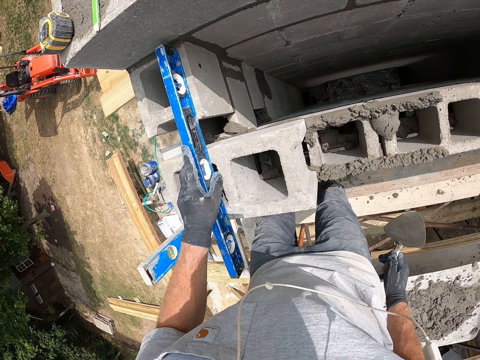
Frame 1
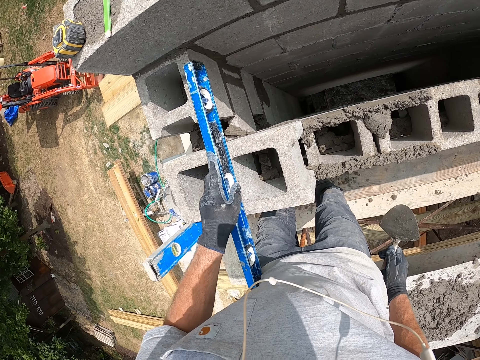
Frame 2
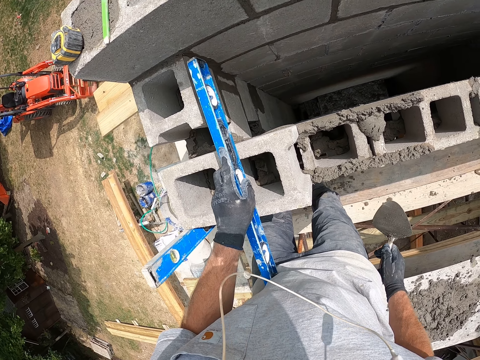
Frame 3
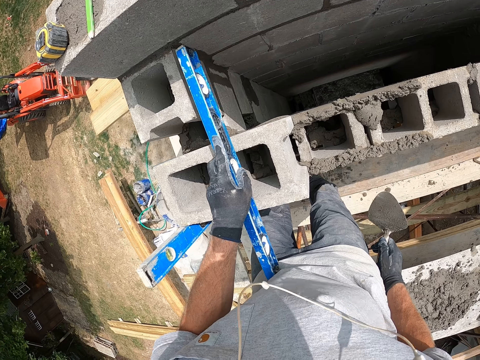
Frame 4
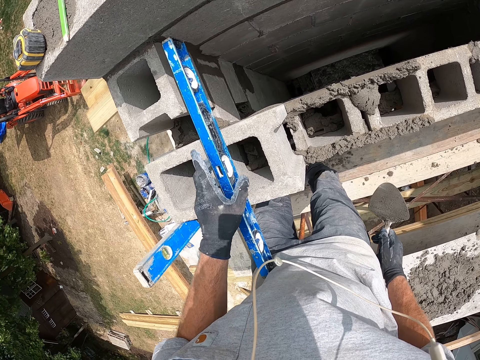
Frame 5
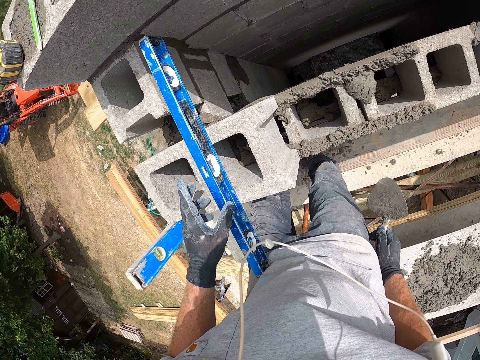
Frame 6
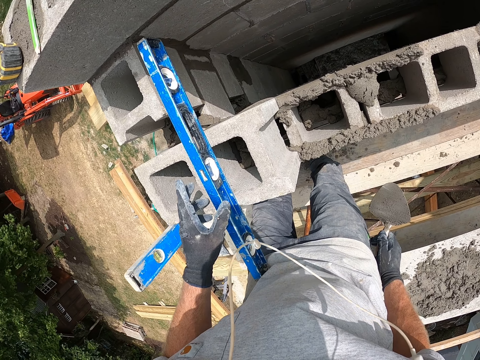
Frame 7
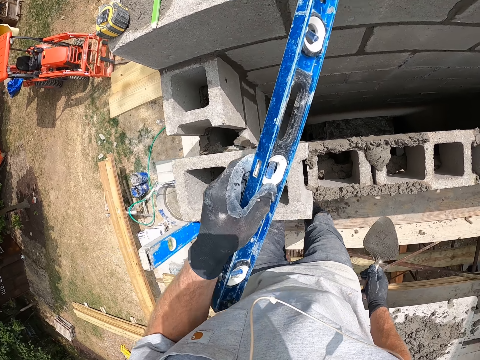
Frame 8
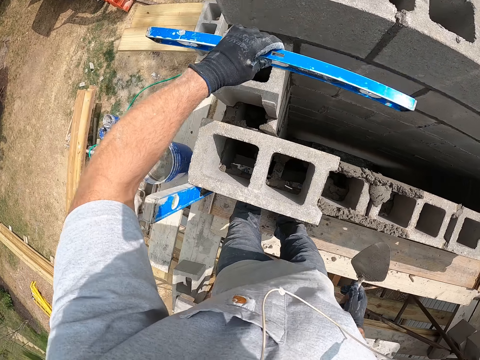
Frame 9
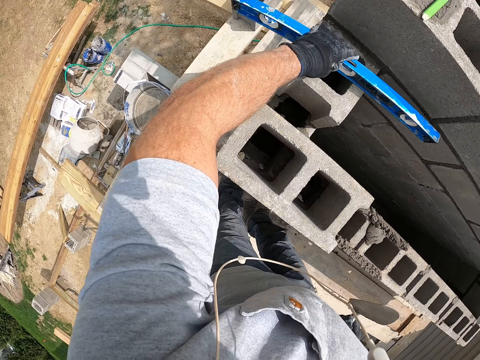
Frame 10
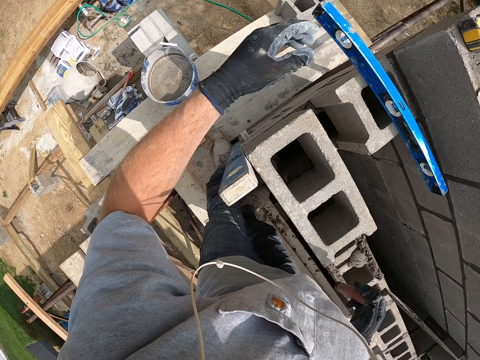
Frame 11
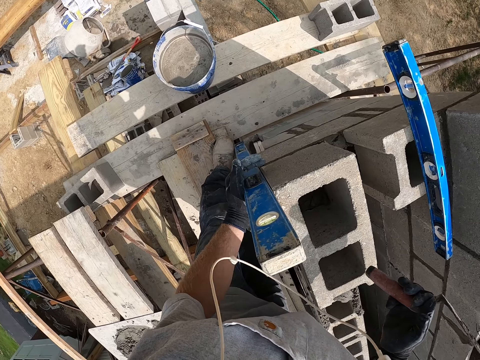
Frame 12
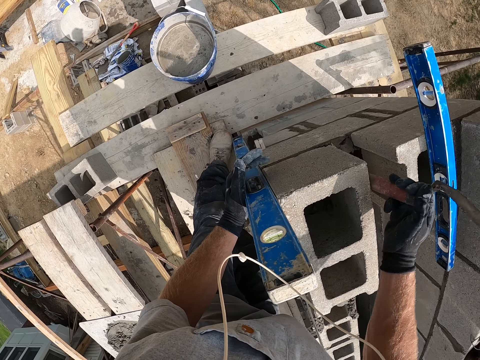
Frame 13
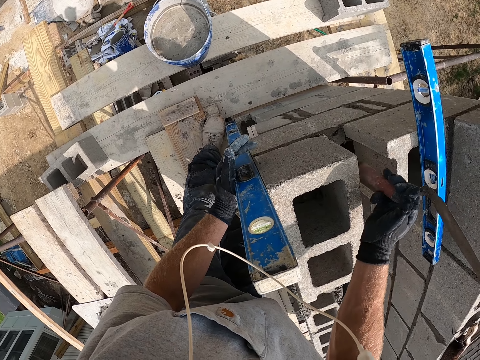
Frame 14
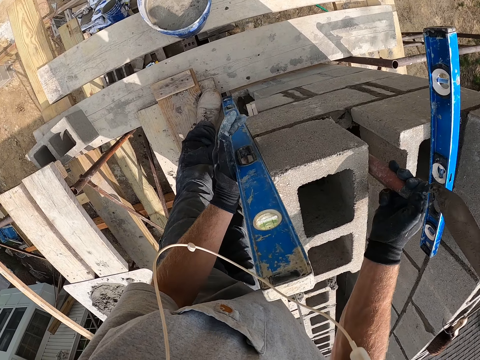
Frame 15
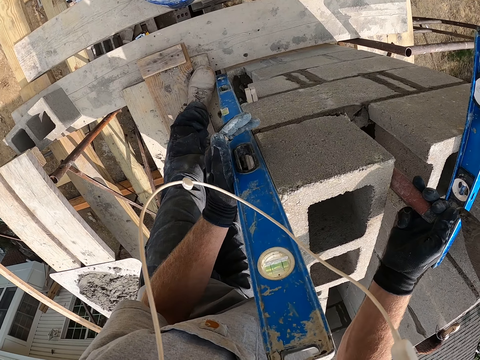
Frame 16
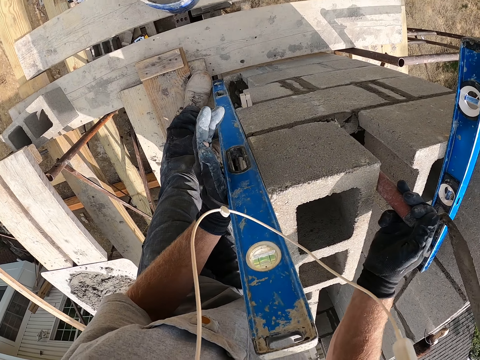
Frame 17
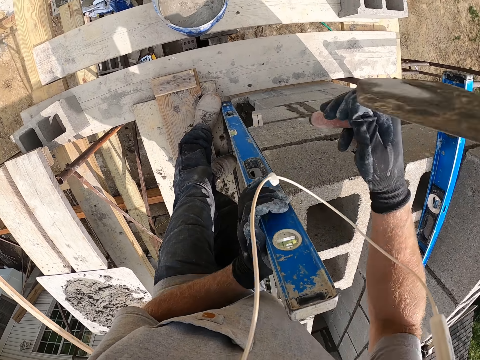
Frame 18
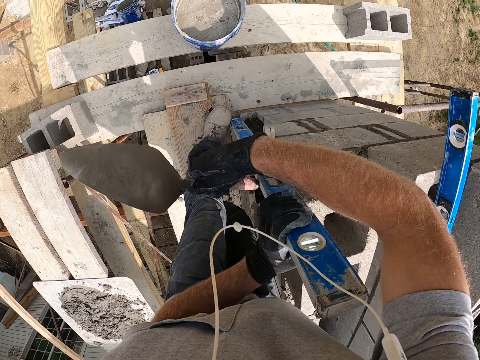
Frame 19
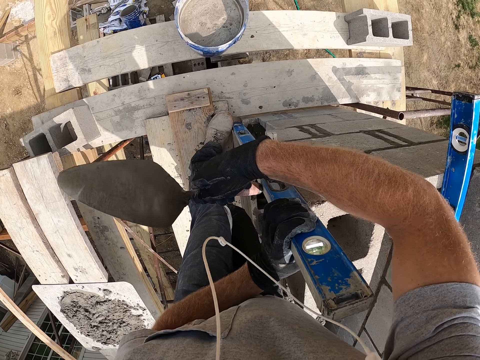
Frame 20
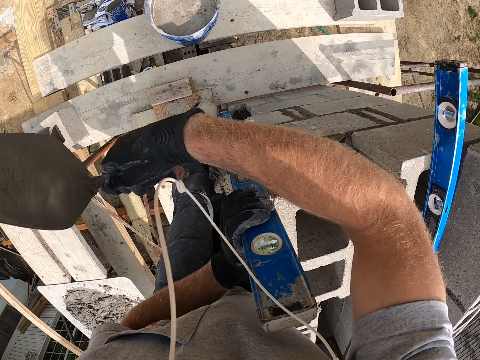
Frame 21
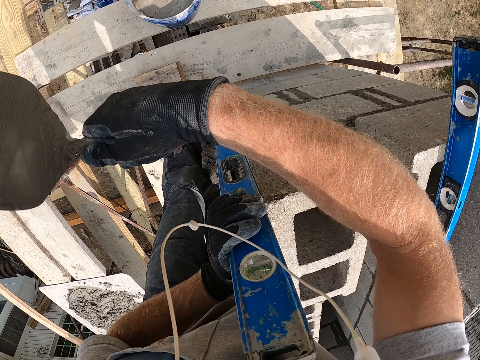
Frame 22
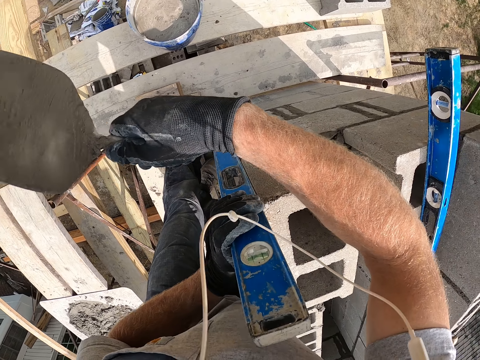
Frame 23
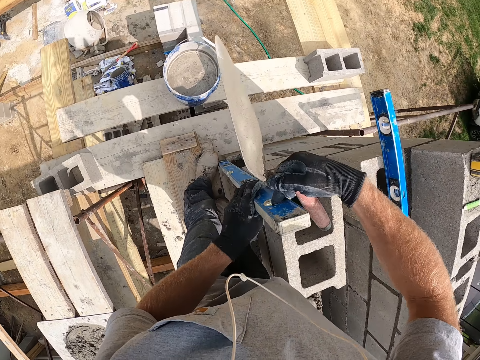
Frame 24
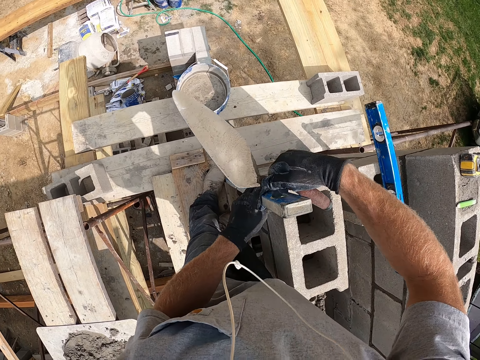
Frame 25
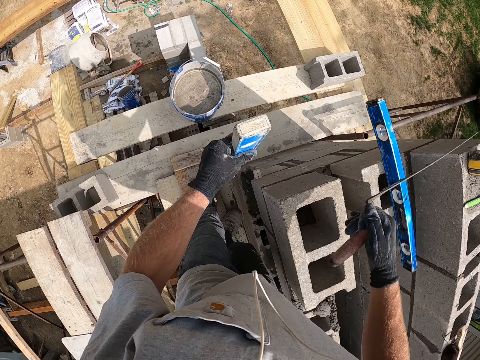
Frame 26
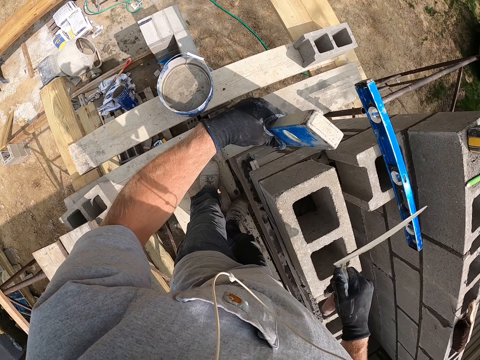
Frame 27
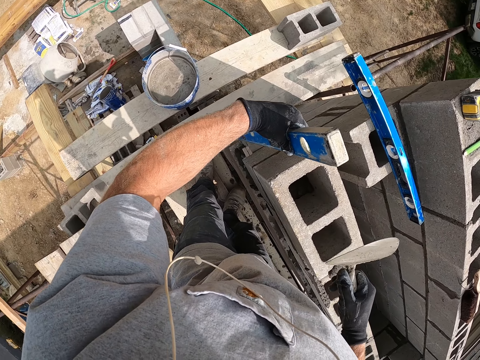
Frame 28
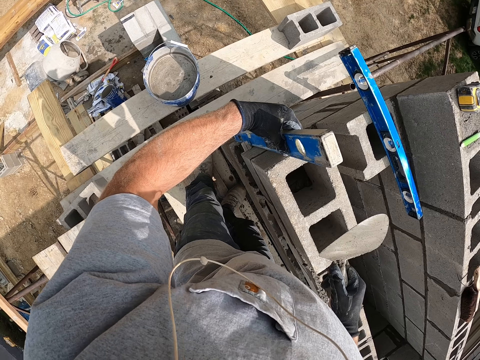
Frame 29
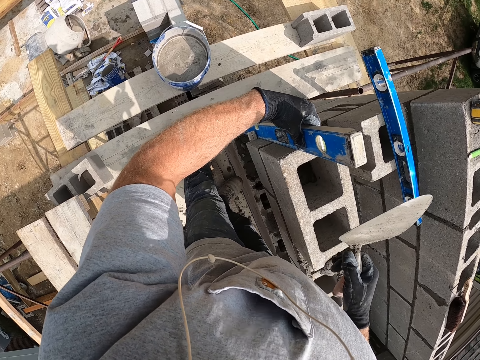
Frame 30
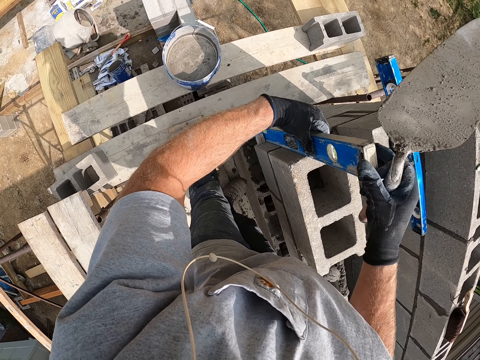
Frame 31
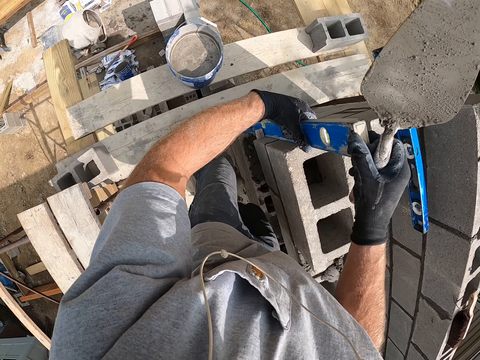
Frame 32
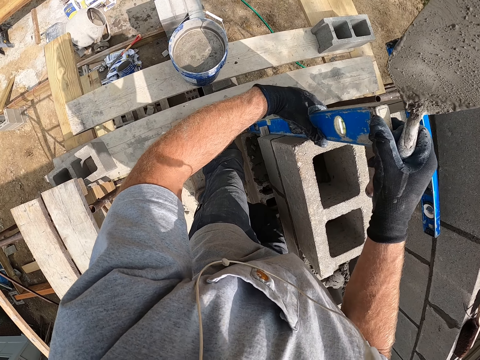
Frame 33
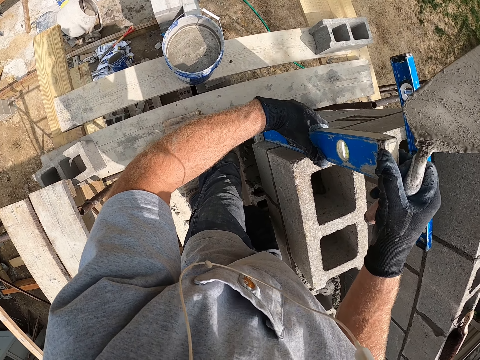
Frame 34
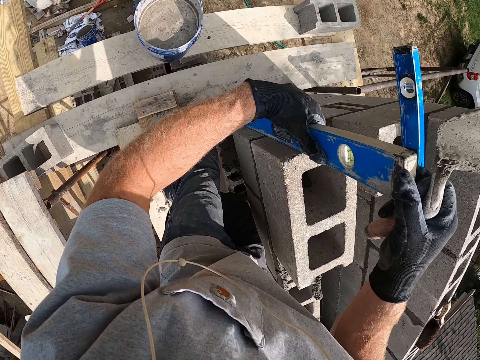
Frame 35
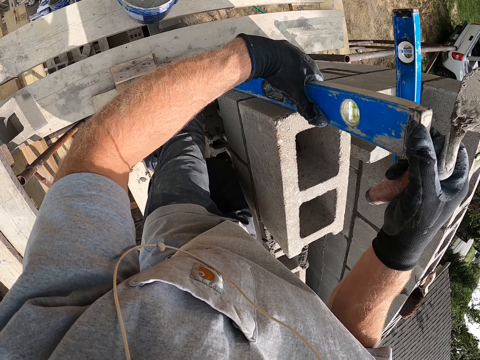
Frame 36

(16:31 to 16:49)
The camera wearer checks the alignment. They move a spirit level with a hand. They check the alignment. They pick up the spirit level. They put the spirit level aside. They lay the spirit level on the concrete blocks. They adjust the brick with the trowel. They put a hand on the spirit level. They hit the concrete blocks with the trowel. They move a hand on the spirit level. They hit the spirit level with the trowel. They measure the brick with the longer spirit level. They wipe the spirit level with a finger. They move the spirit level. They place the spirit level in a horizontal position. They hold the spirit level with hands.

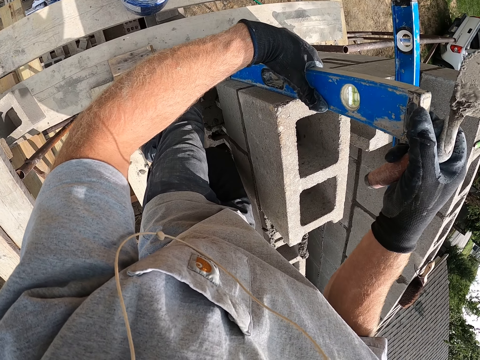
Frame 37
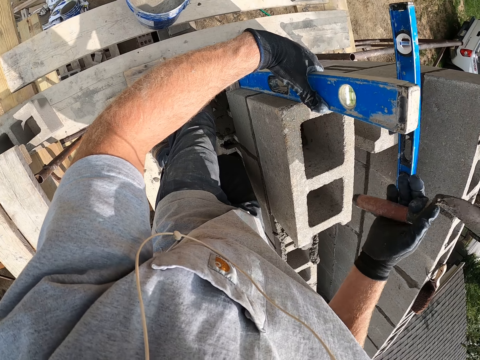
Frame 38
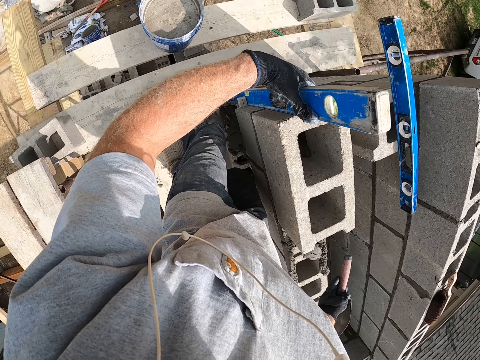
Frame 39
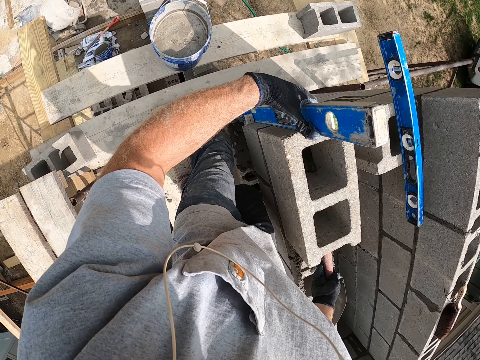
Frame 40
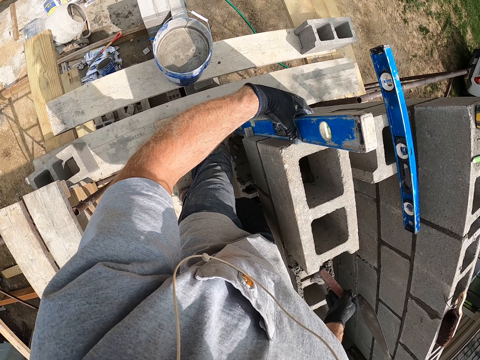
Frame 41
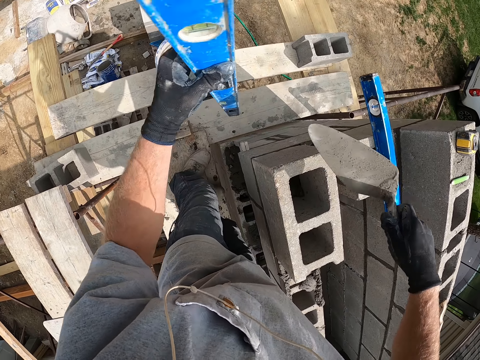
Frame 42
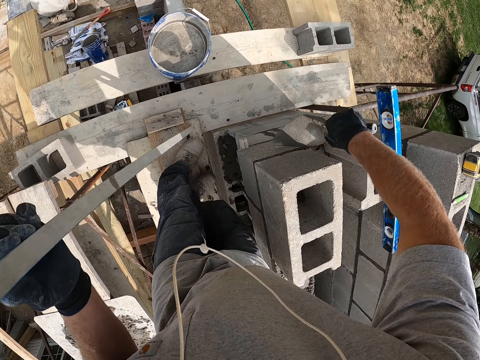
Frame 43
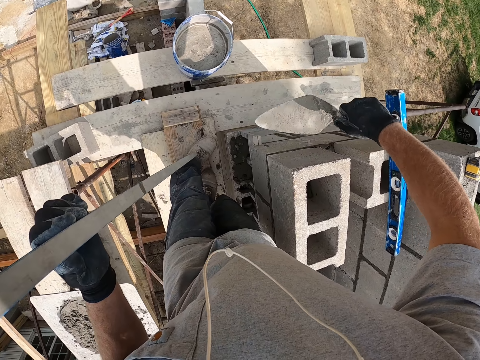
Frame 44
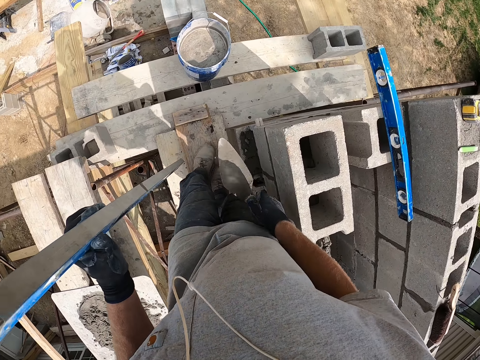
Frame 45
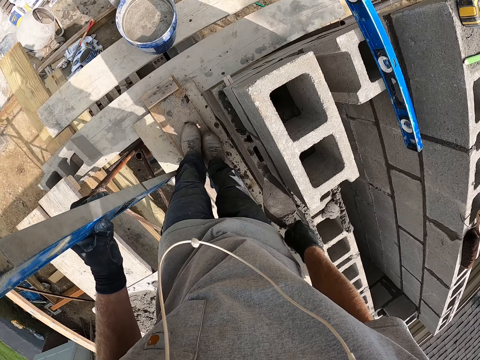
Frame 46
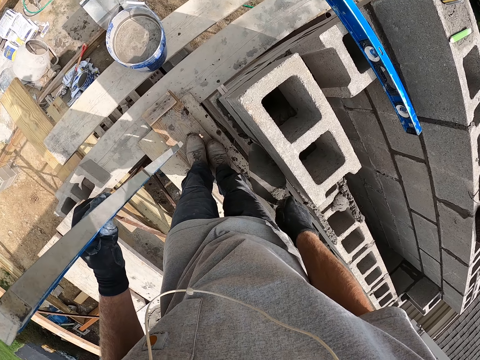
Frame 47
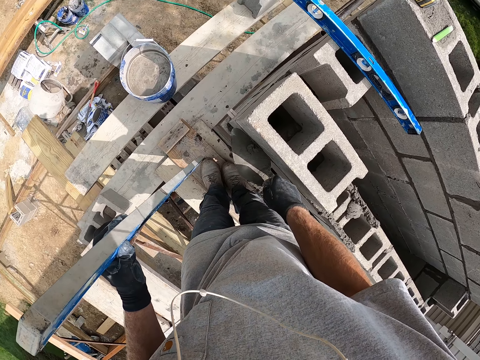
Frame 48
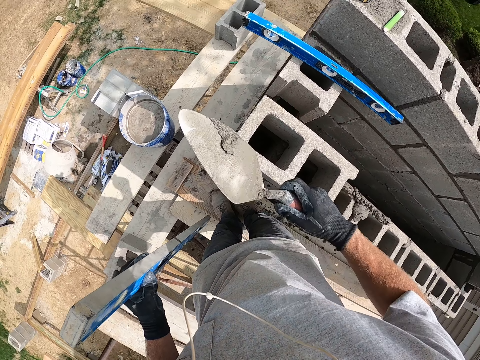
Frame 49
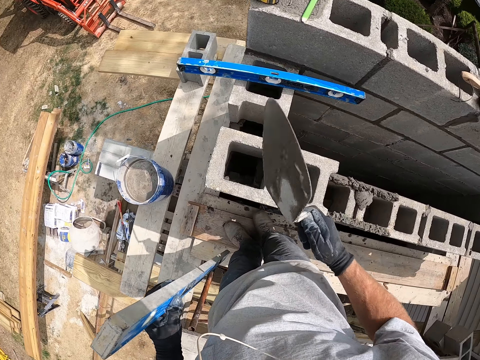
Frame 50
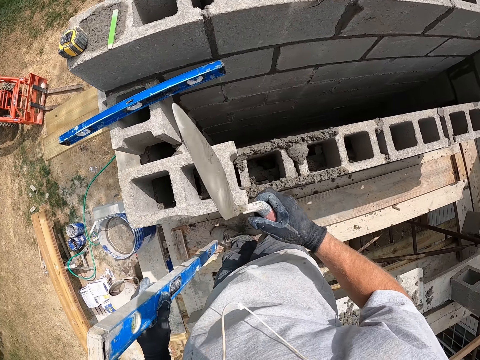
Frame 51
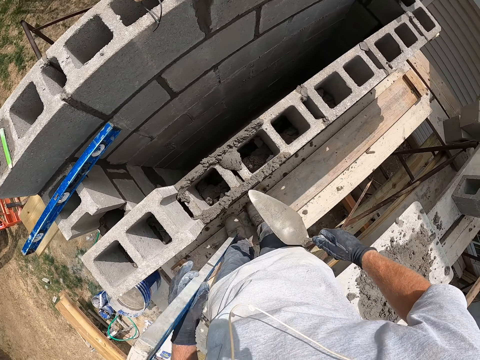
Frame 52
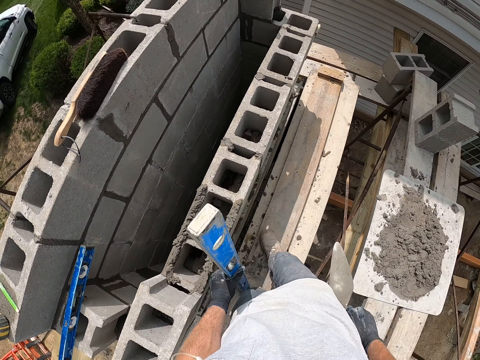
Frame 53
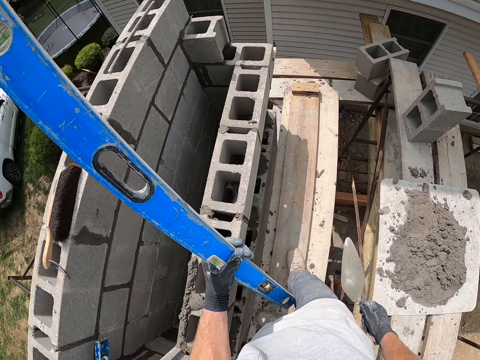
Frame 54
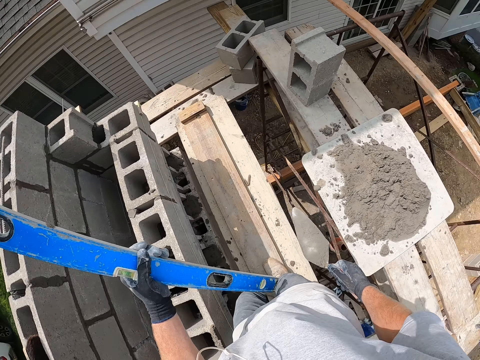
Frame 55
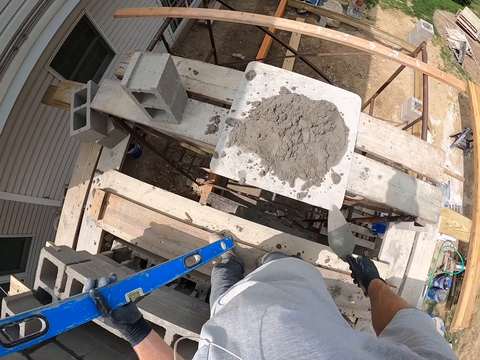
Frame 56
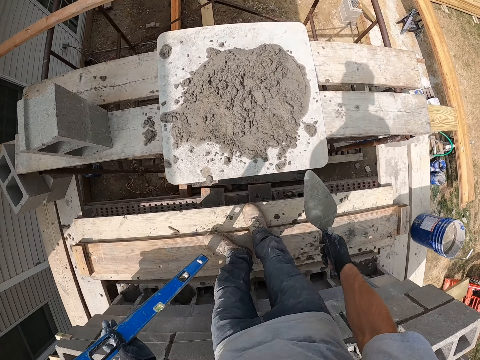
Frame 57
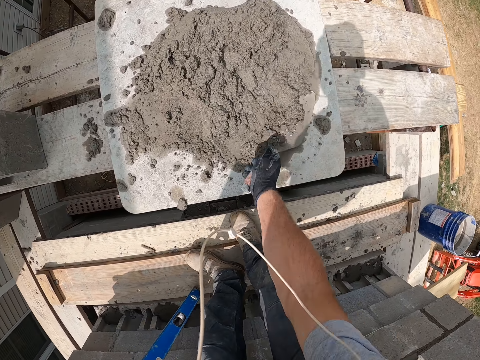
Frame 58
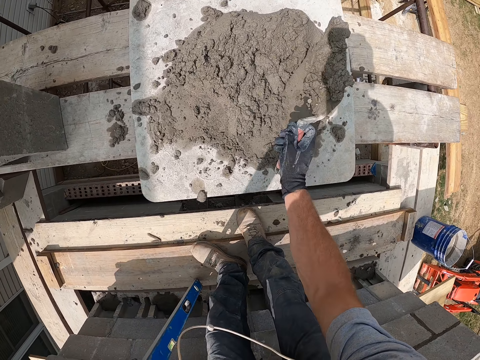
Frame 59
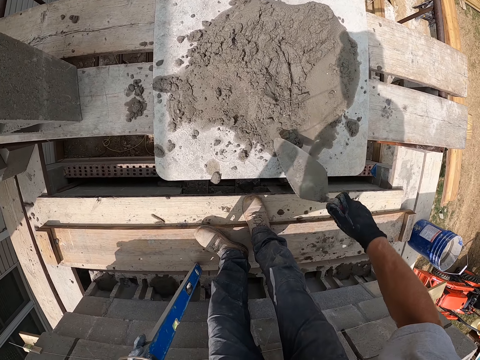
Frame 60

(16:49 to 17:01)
The camera wearer adjusts the brick with the trowel. They hit the concrete blocks with the trowel. They pick up a spirit level. They scoop the cement mortar from the brick with the trowel. They drop the cement mortar in the brick. They mix the cement mortar with the trowel. They lift up the spirit level. They mix the cement with the trowel.
